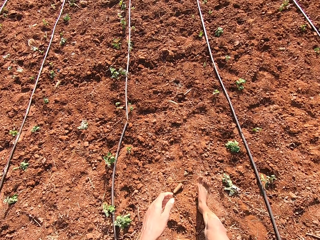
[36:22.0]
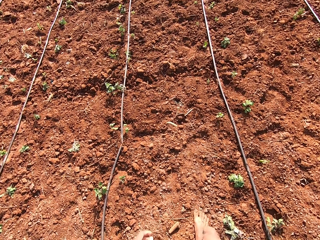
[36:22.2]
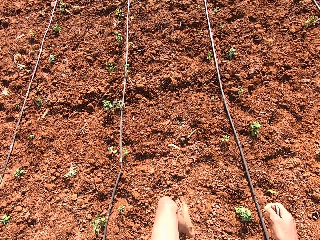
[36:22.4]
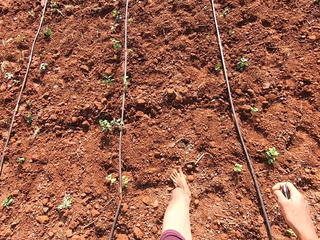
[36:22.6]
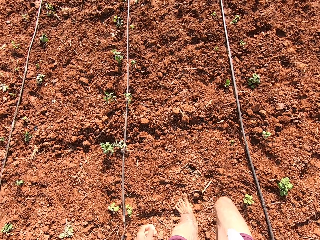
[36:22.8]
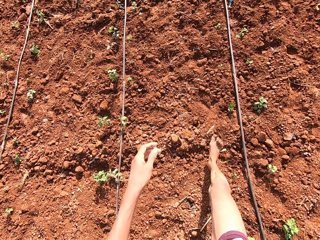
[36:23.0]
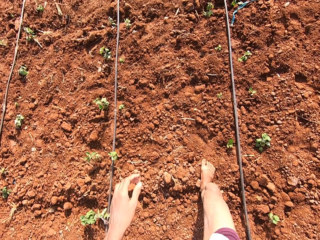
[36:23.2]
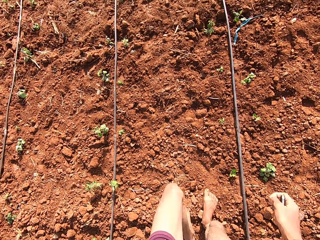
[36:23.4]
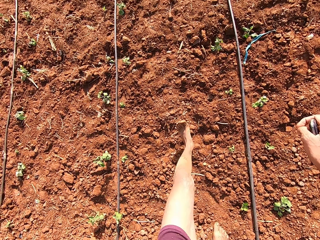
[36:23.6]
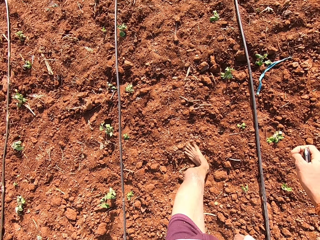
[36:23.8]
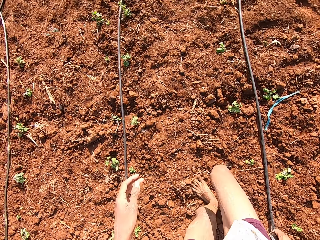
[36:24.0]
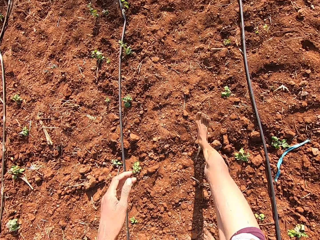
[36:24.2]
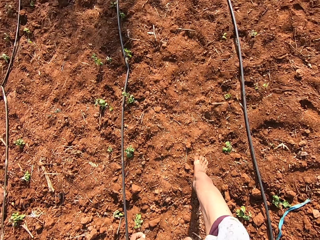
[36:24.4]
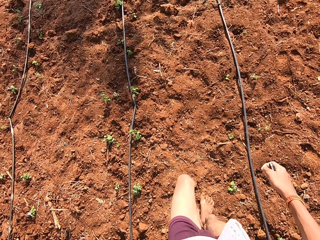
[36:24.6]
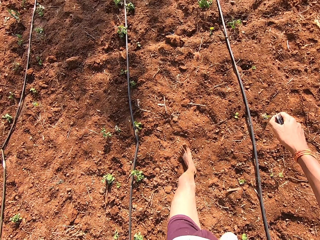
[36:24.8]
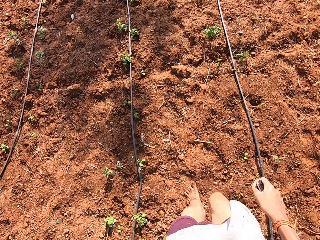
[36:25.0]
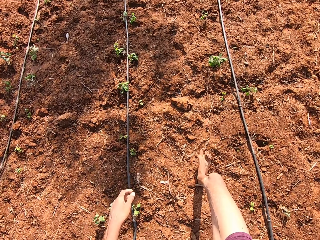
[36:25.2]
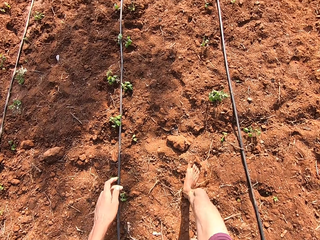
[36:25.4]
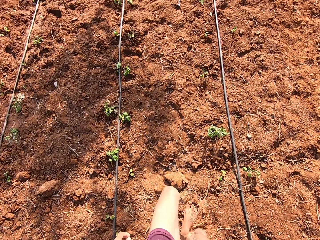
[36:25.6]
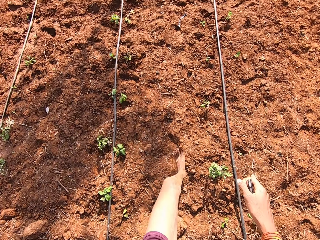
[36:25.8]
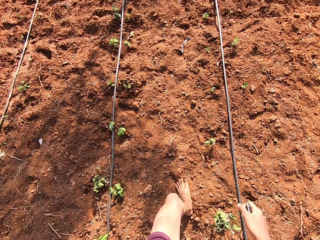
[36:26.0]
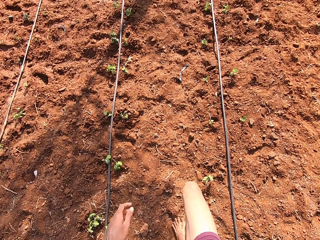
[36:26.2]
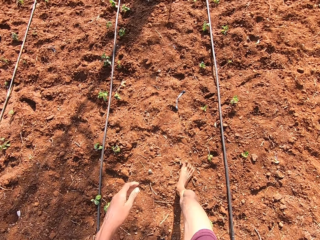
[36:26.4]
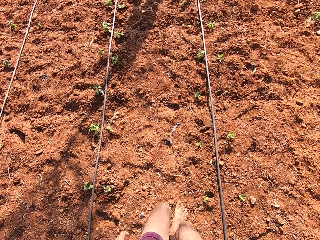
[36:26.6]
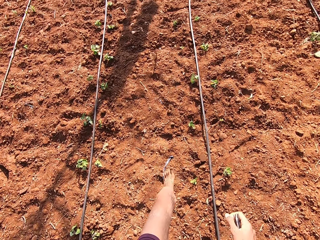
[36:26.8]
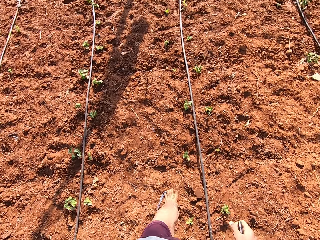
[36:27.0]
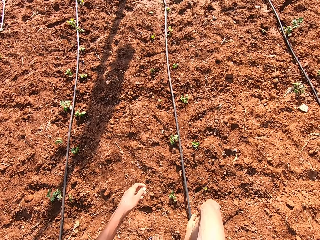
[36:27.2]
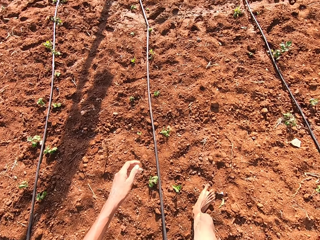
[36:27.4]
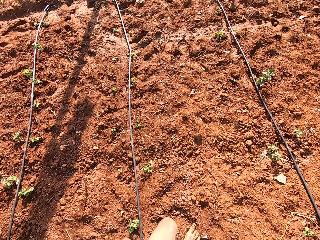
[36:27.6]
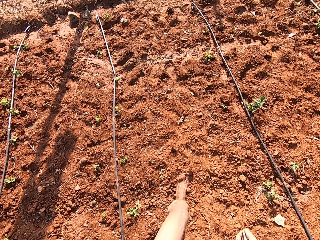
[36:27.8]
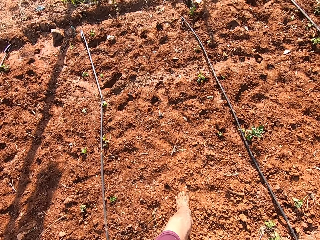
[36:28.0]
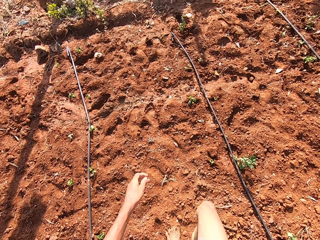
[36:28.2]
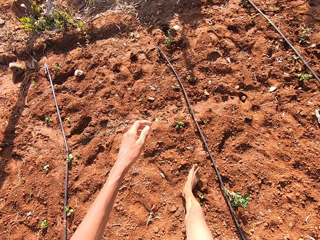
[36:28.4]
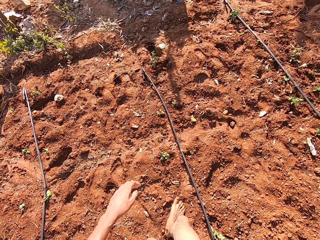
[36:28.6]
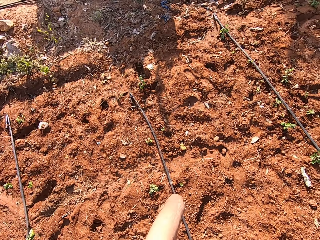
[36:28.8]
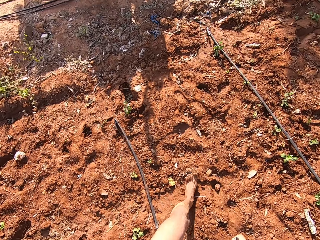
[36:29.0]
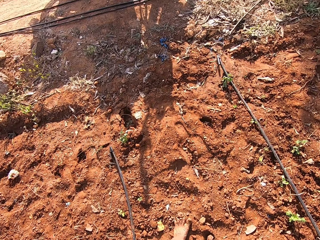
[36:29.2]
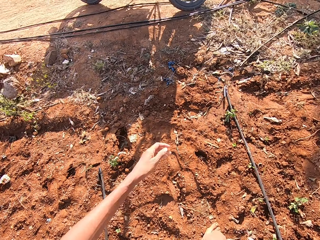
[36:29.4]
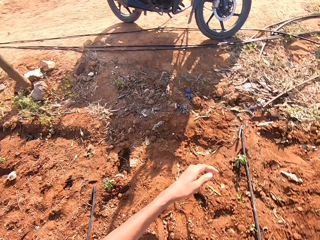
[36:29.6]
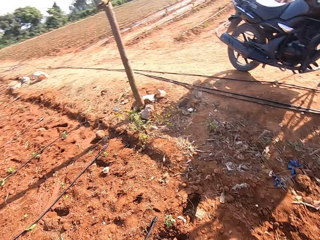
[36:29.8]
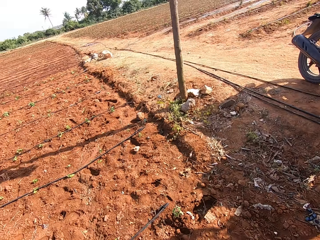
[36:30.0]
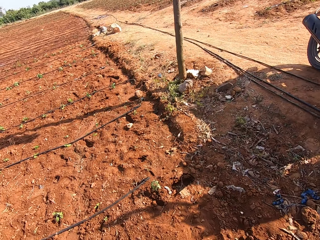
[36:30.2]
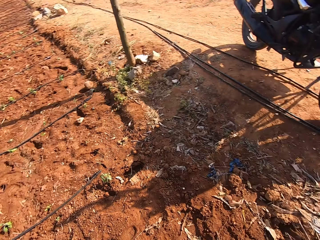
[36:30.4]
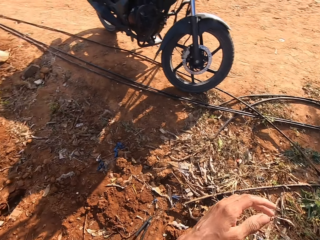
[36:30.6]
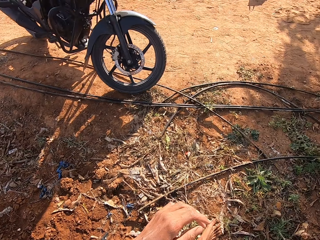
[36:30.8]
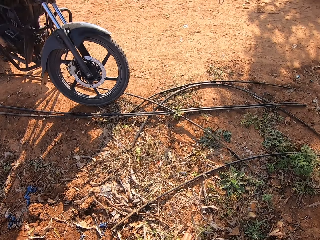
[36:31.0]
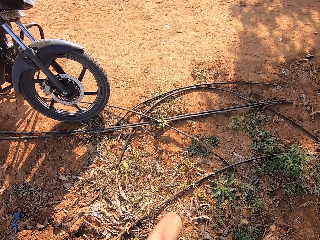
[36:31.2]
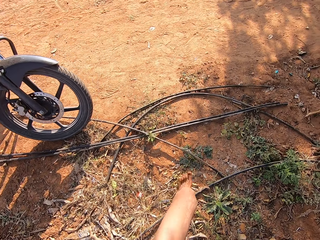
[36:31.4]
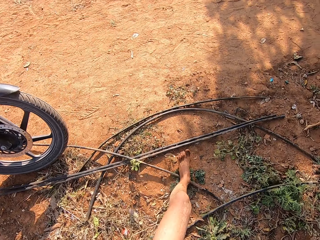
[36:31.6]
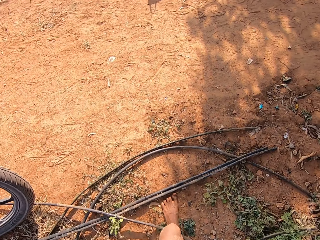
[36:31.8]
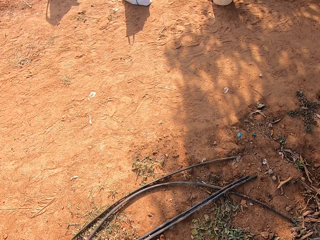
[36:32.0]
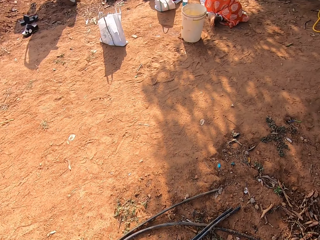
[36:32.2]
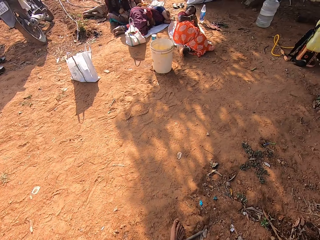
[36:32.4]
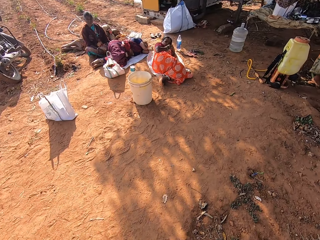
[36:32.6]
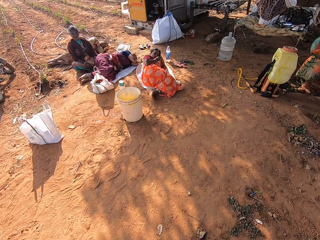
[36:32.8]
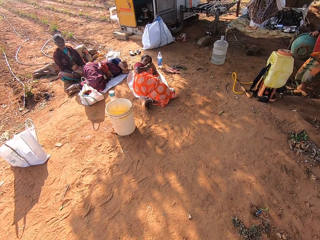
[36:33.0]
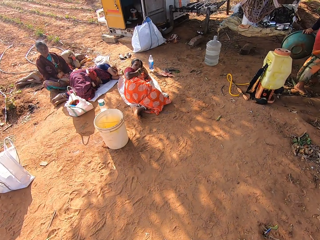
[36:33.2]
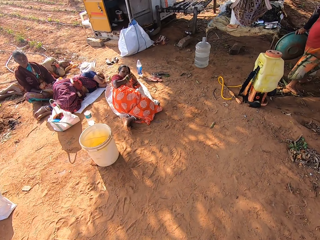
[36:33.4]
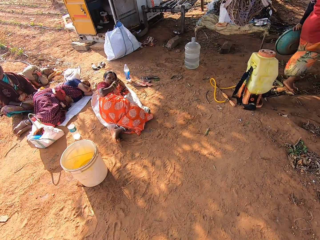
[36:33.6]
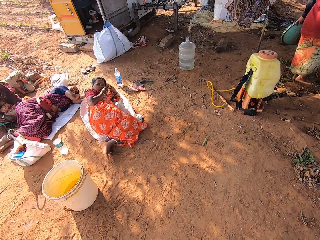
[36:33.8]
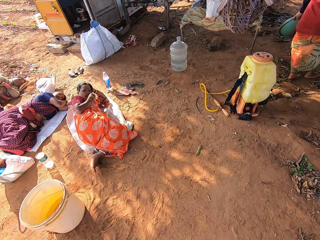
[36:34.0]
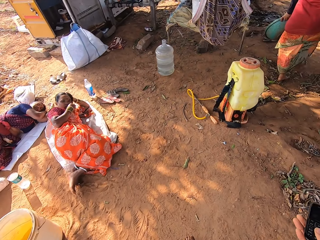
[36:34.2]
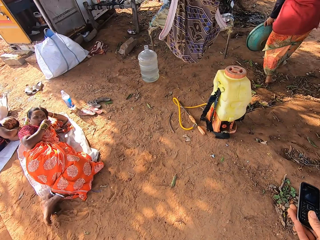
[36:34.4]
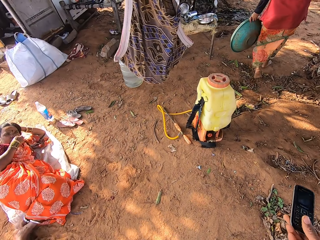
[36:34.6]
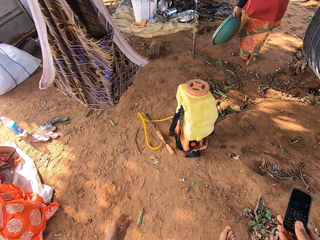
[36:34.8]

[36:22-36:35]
The camera wearer looks around and walks around.

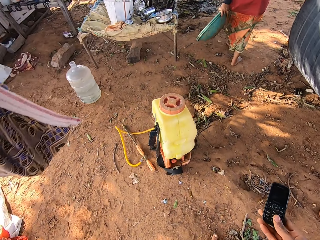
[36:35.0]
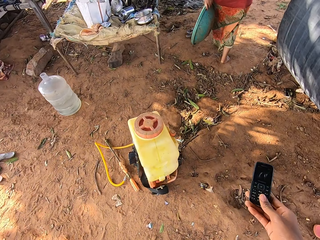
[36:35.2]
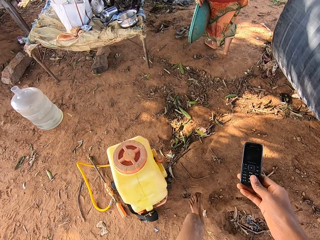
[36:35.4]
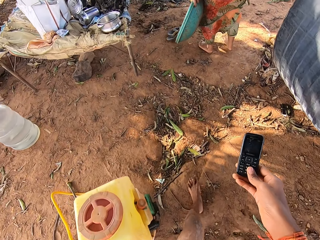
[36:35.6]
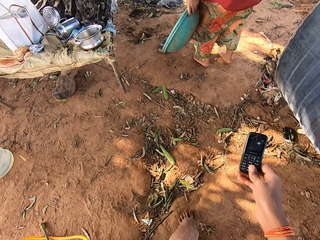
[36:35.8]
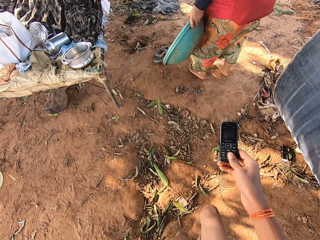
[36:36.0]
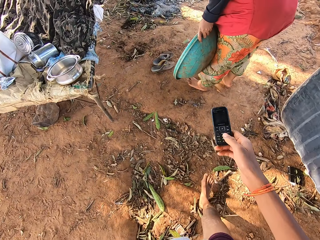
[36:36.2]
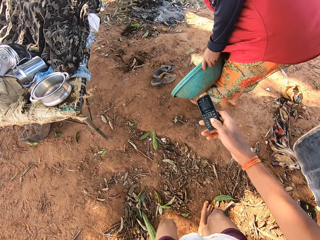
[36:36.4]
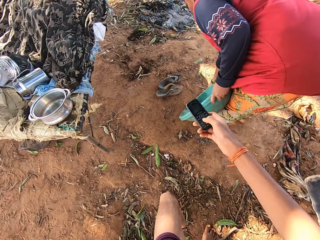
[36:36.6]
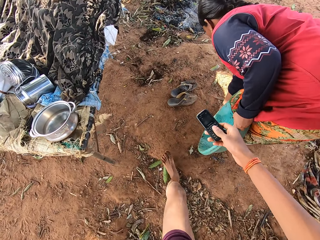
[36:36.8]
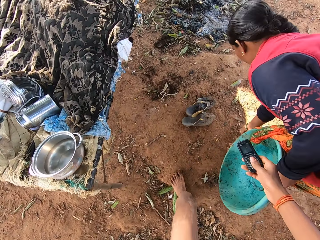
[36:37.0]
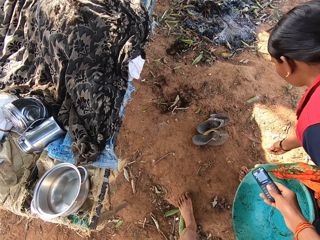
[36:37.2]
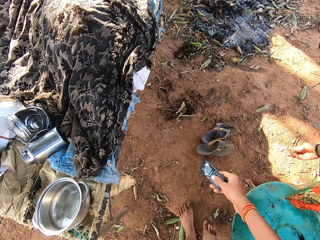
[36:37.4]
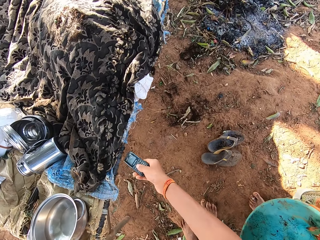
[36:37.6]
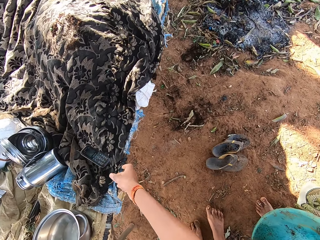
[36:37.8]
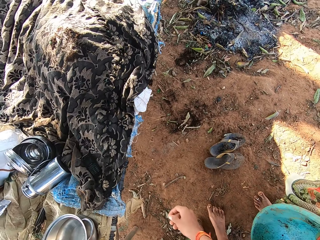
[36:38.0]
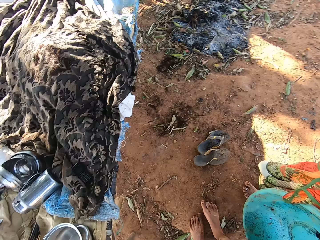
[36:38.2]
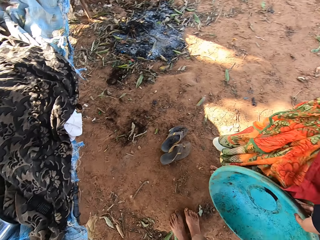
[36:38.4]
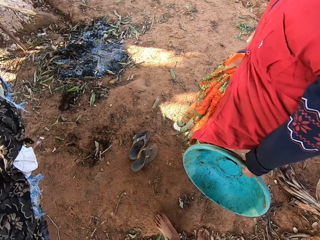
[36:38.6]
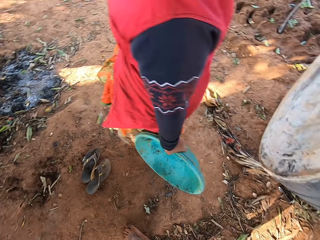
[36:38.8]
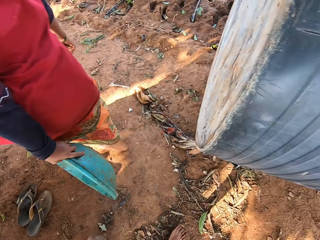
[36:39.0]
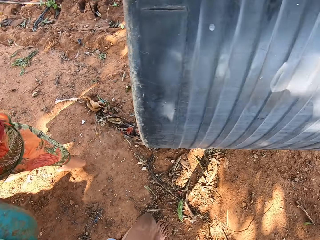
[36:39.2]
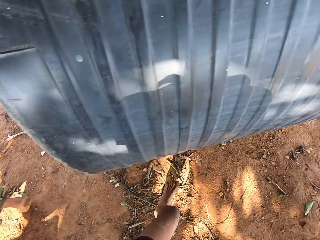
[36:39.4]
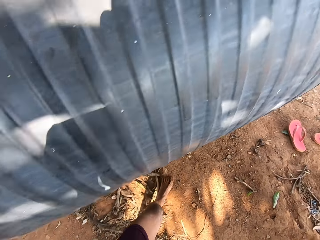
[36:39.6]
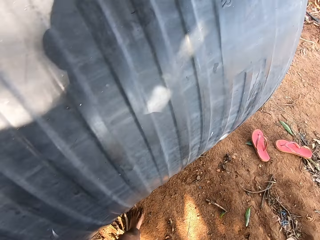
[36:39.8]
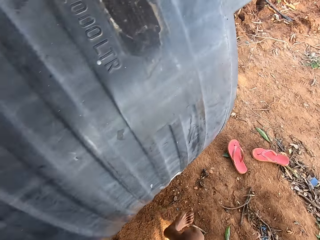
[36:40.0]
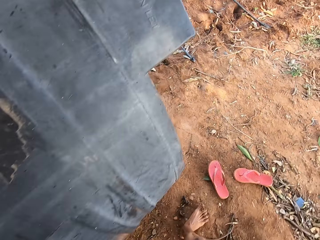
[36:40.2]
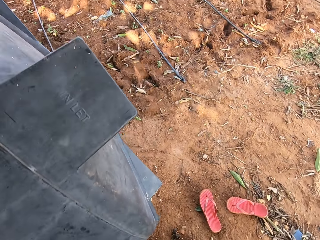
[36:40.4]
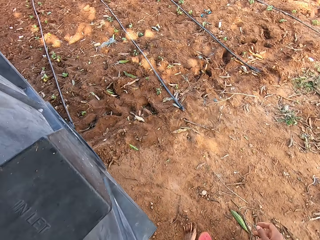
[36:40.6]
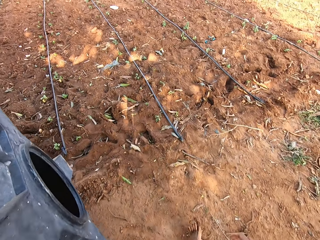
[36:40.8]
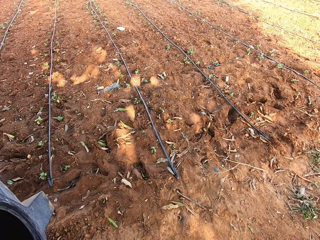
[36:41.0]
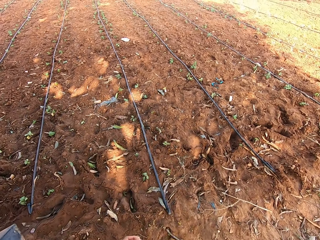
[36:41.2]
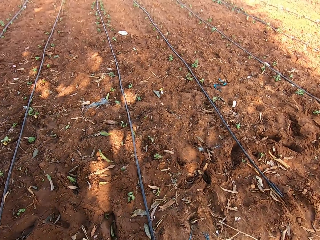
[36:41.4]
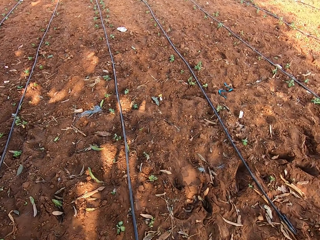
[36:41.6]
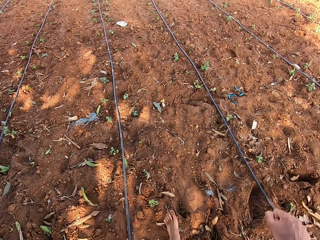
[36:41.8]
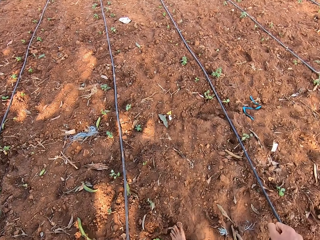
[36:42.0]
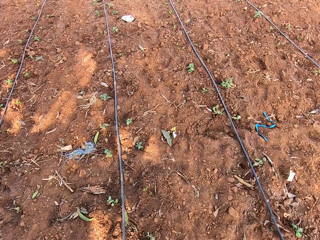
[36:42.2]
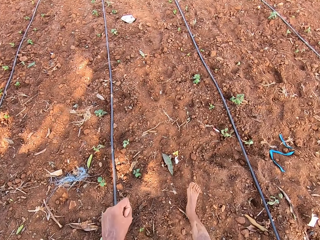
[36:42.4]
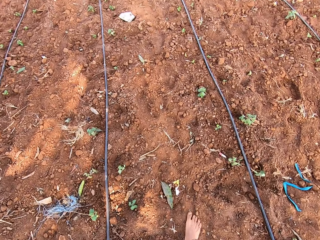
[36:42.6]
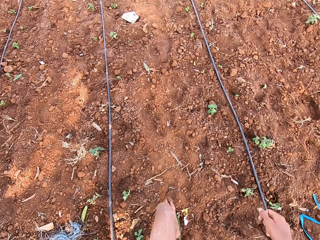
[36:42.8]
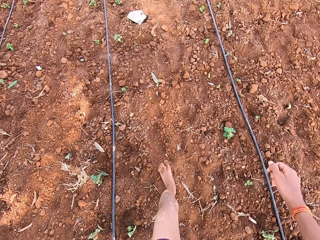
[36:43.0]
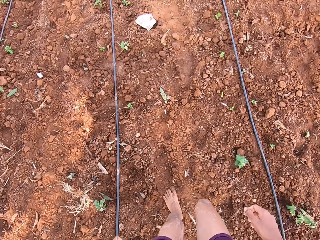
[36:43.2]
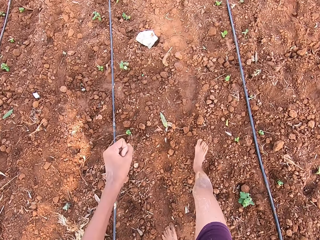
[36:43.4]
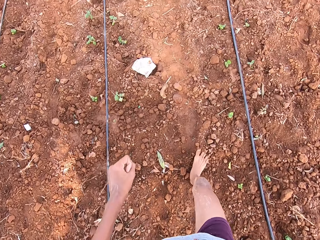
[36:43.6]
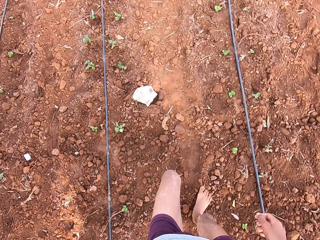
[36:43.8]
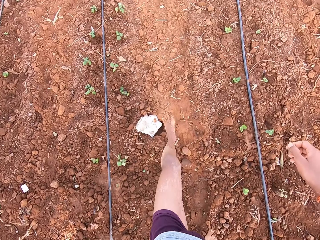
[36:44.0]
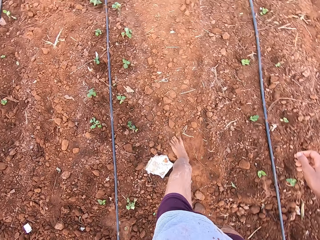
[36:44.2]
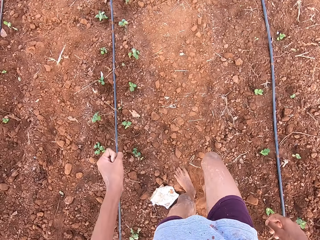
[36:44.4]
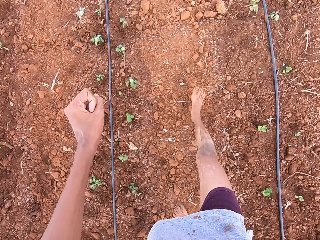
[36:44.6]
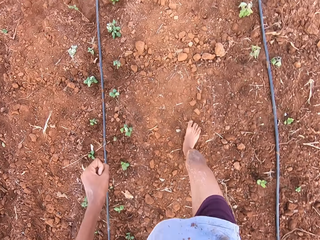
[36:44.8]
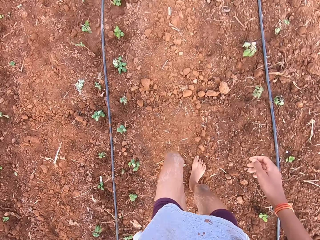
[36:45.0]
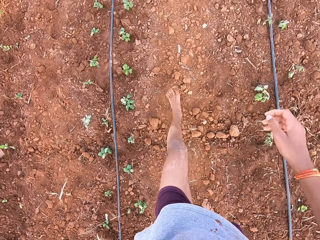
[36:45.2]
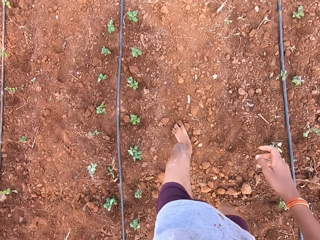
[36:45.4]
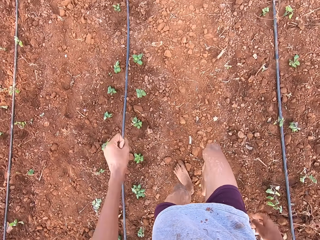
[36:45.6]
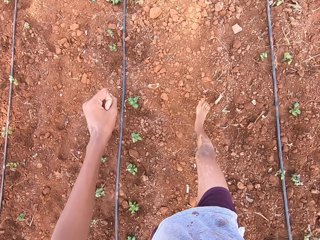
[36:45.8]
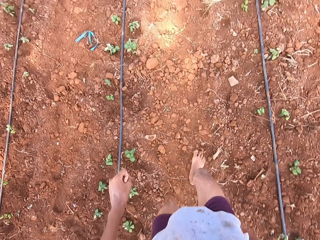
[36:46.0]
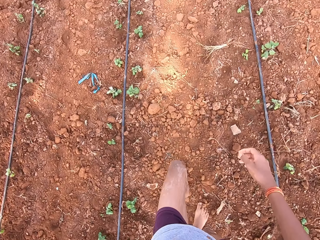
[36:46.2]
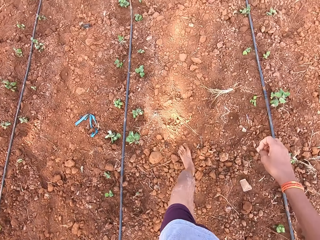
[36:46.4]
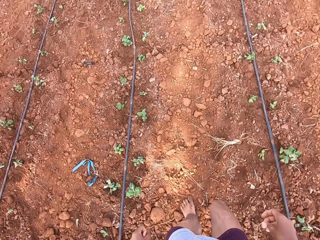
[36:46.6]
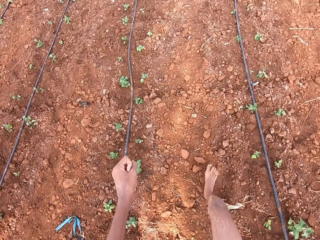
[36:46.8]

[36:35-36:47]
The camera wearer holds the phone and talks. A woman picks a stone from the ground with her right hand. The camera wearer interacts with the woman. He drops the phone on a local bed stand with his right hand. He looks around and walks around.
